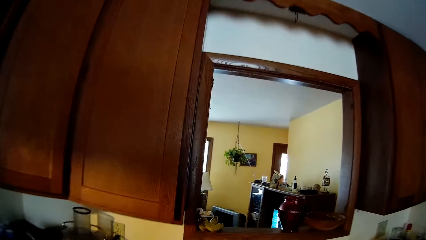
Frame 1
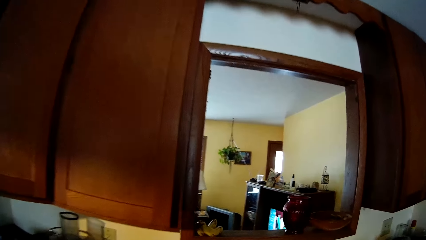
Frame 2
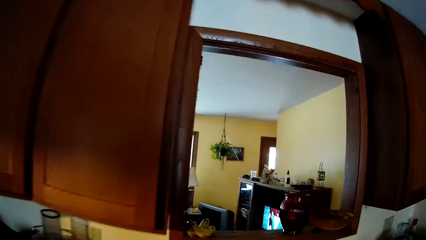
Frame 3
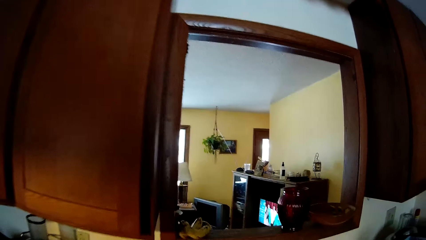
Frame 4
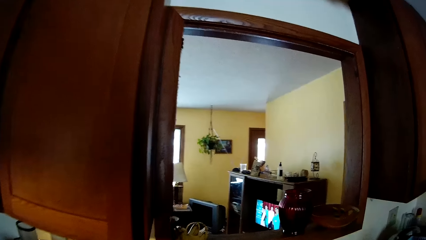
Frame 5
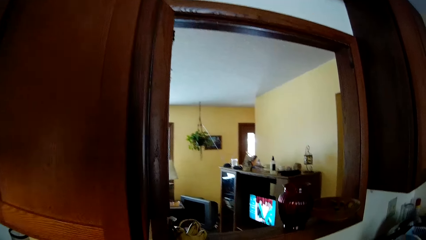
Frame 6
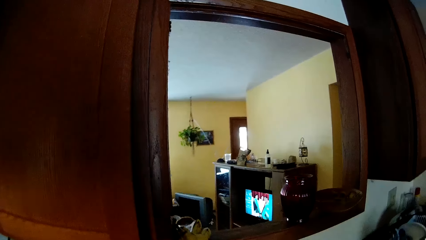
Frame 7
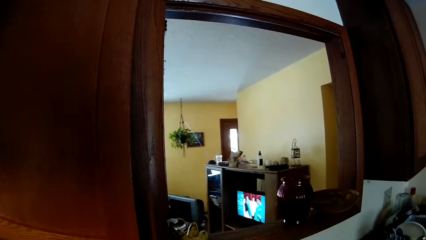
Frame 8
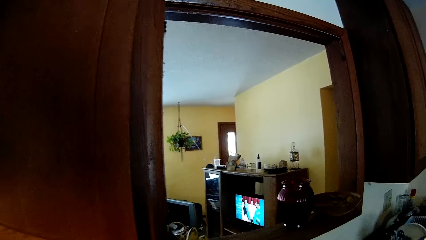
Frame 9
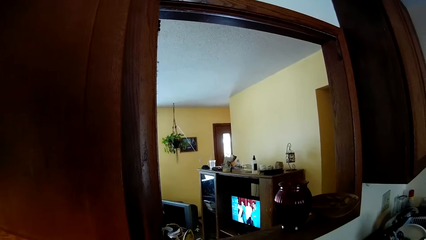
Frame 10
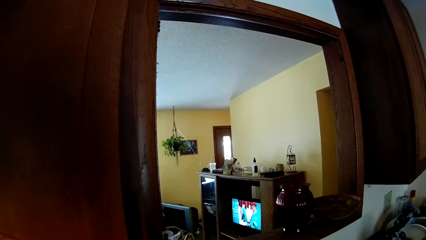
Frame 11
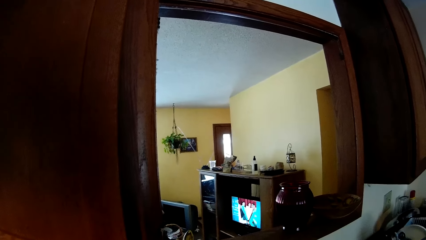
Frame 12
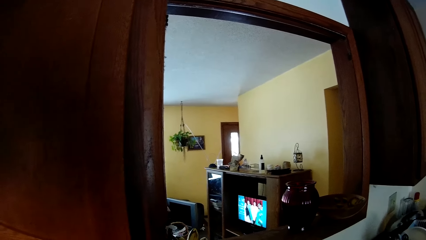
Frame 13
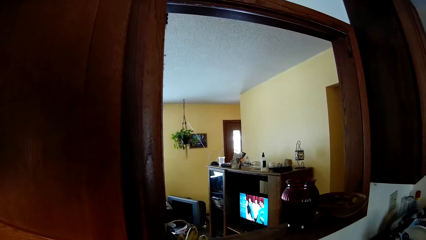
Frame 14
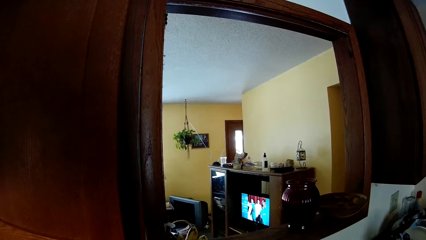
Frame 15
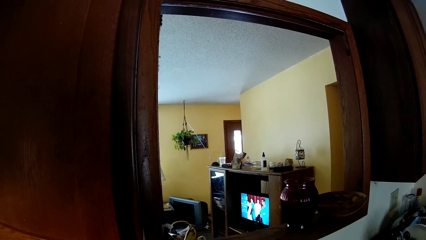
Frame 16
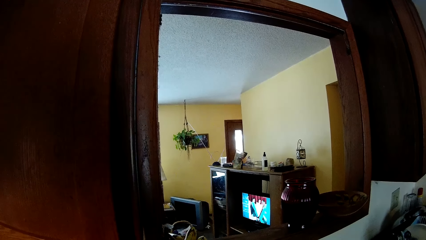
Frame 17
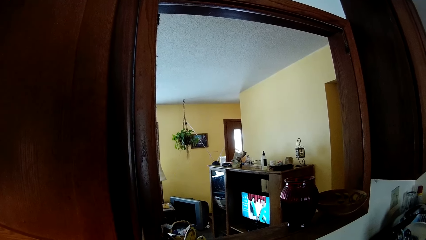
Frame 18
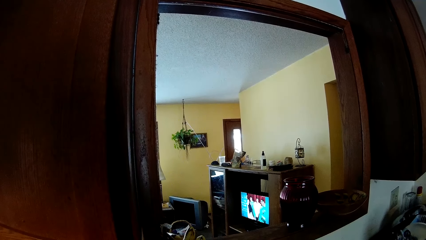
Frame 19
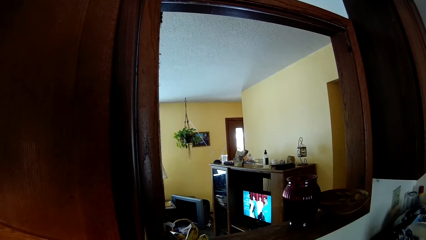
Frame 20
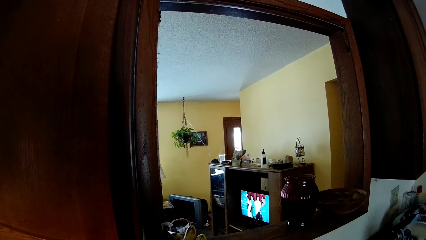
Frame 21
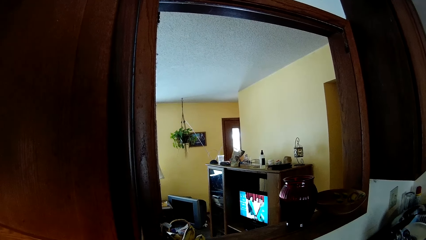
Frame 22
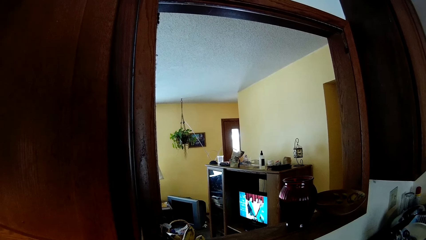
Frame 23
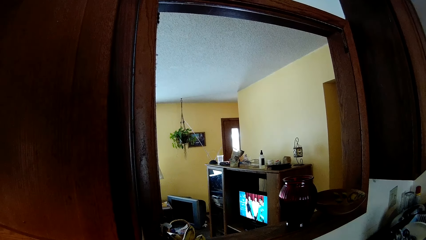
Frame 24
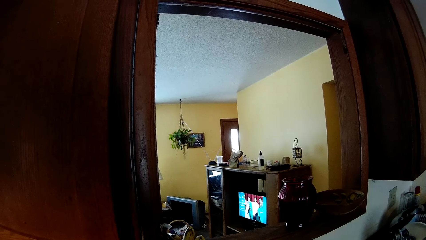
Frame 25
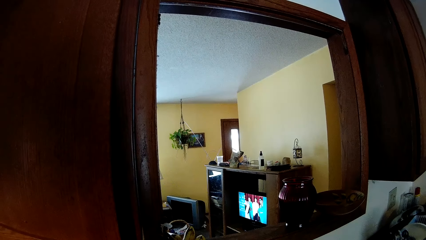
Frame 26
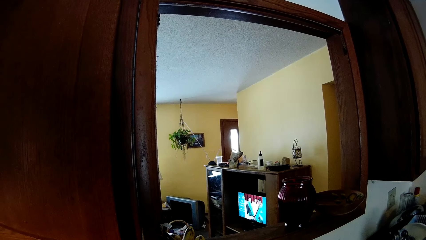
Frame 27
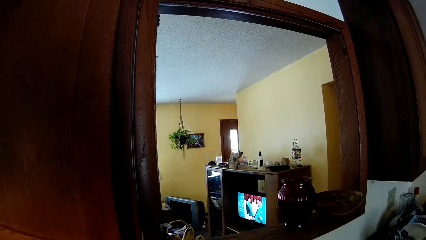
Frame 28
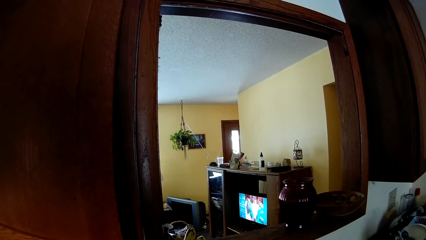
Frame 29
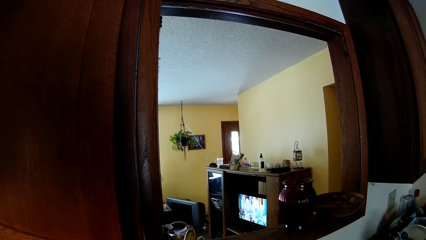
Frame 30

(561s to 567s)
The camera wearer watches a television.
